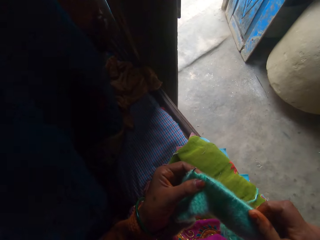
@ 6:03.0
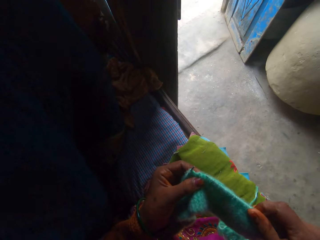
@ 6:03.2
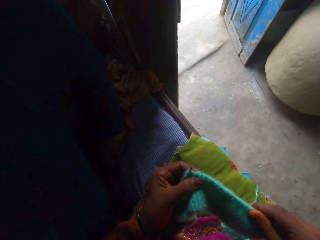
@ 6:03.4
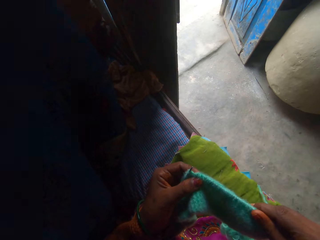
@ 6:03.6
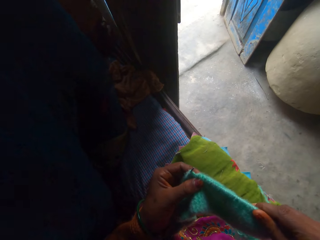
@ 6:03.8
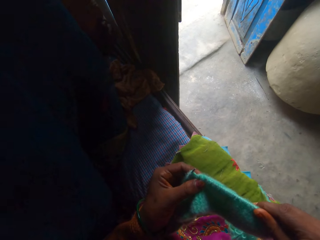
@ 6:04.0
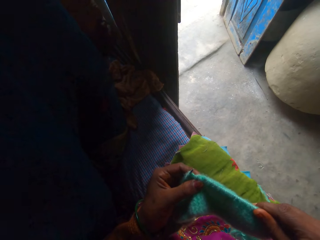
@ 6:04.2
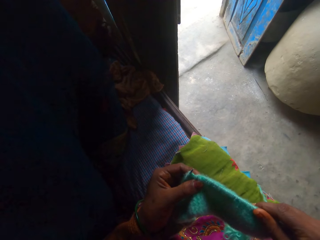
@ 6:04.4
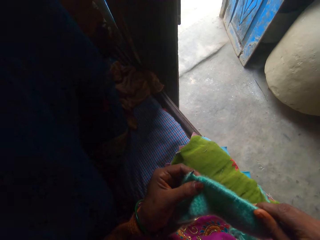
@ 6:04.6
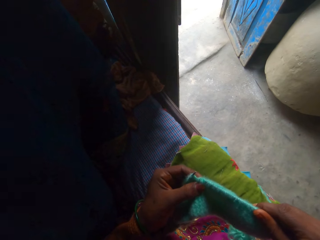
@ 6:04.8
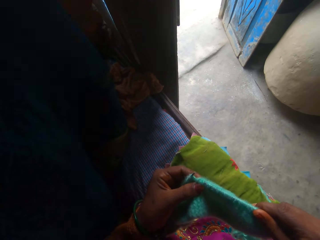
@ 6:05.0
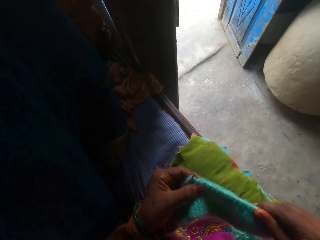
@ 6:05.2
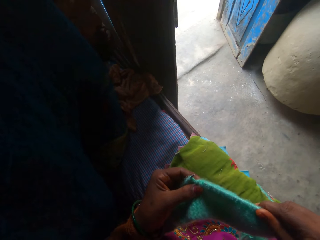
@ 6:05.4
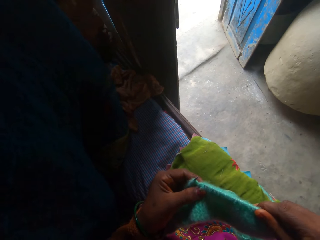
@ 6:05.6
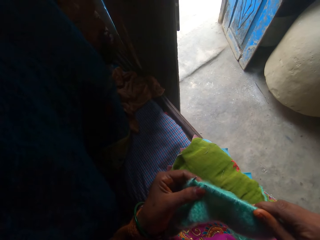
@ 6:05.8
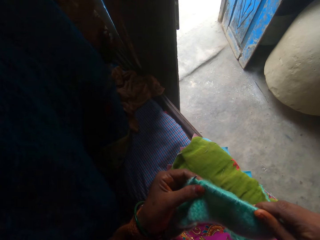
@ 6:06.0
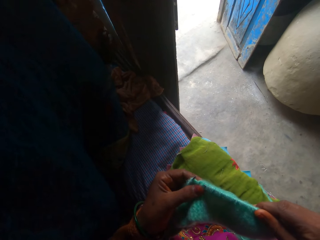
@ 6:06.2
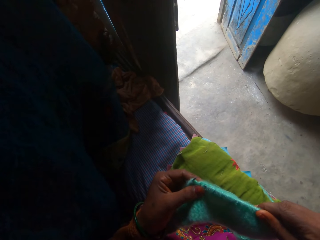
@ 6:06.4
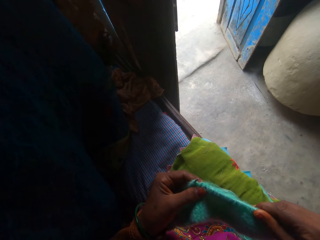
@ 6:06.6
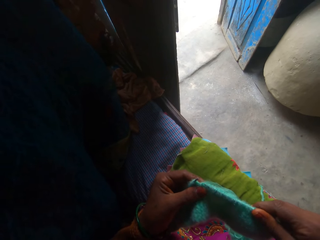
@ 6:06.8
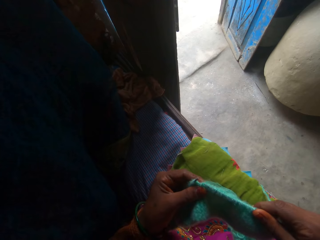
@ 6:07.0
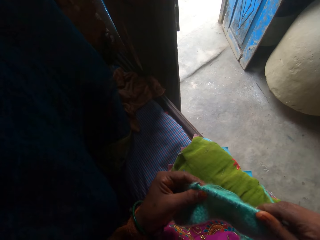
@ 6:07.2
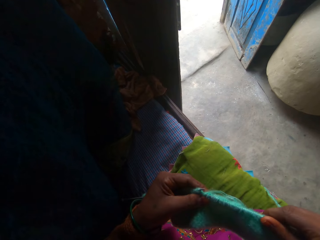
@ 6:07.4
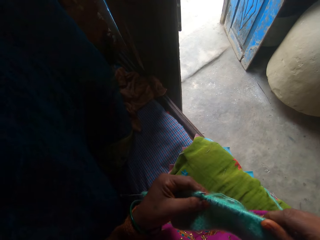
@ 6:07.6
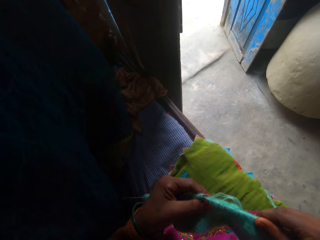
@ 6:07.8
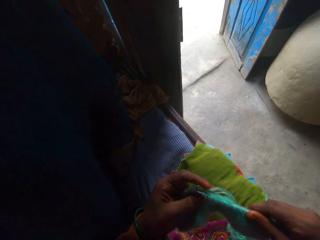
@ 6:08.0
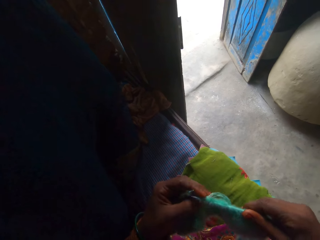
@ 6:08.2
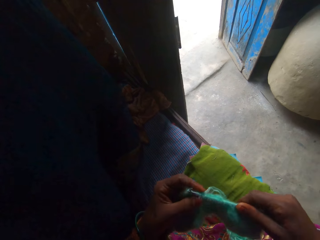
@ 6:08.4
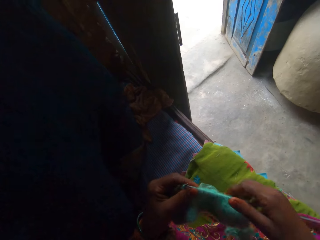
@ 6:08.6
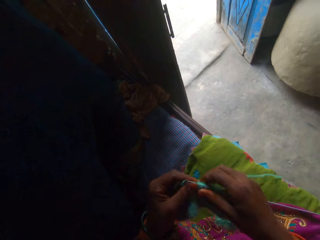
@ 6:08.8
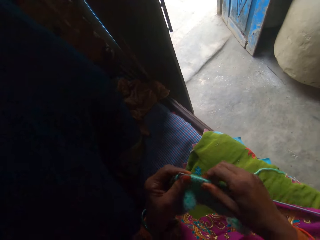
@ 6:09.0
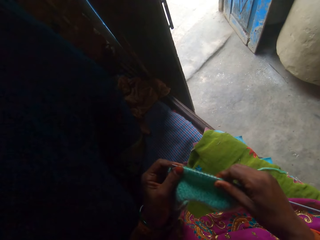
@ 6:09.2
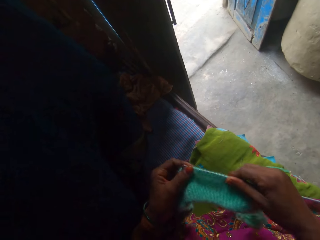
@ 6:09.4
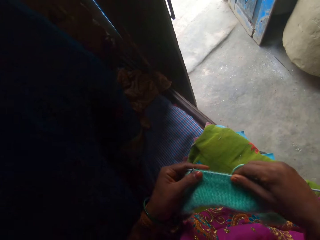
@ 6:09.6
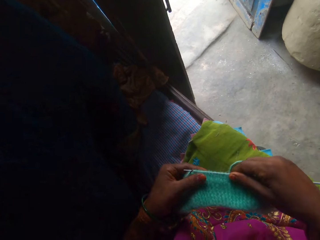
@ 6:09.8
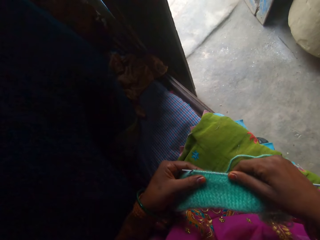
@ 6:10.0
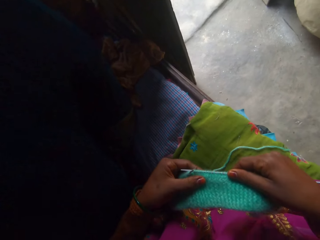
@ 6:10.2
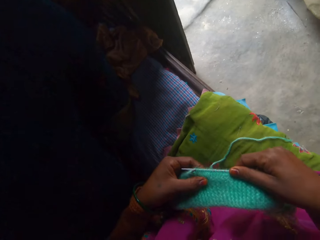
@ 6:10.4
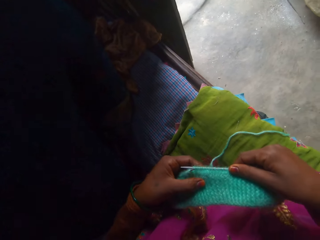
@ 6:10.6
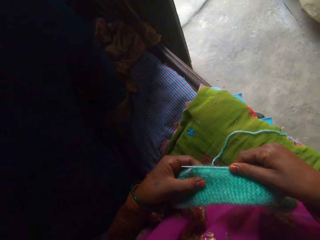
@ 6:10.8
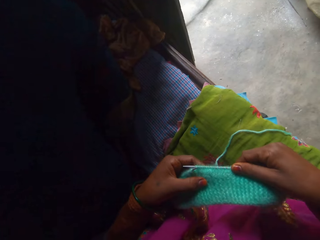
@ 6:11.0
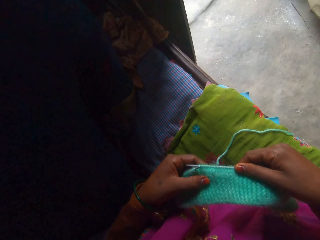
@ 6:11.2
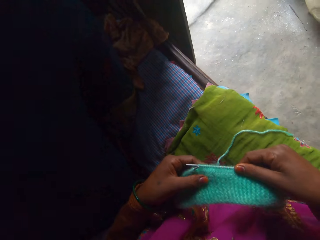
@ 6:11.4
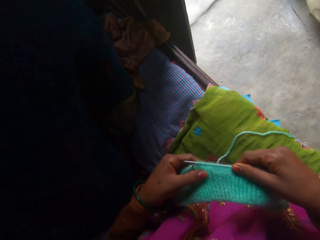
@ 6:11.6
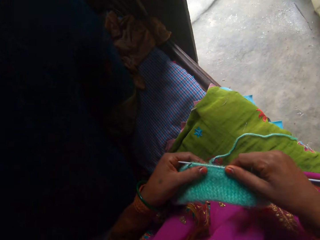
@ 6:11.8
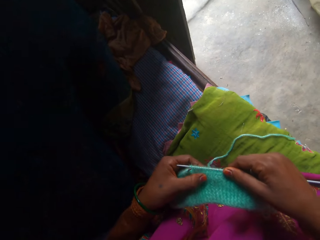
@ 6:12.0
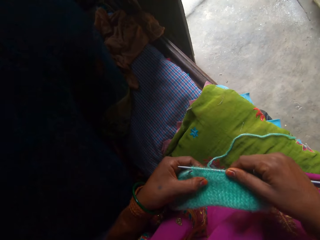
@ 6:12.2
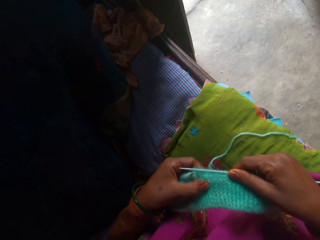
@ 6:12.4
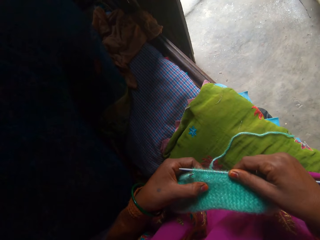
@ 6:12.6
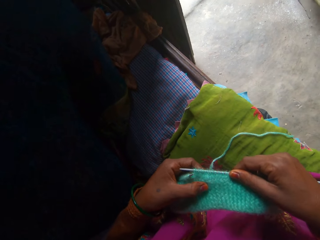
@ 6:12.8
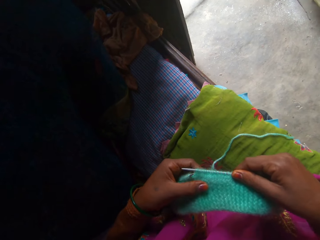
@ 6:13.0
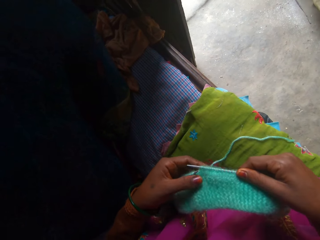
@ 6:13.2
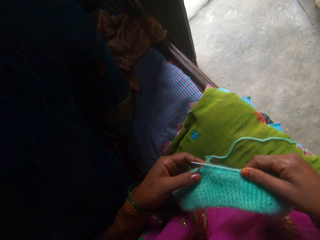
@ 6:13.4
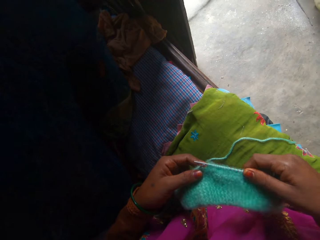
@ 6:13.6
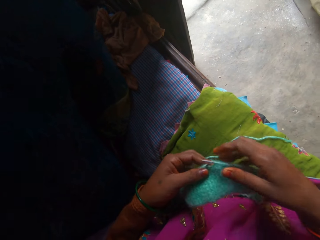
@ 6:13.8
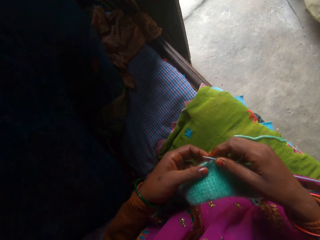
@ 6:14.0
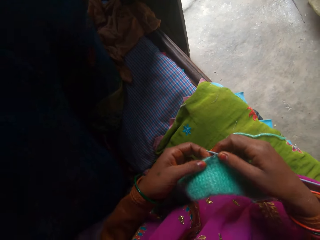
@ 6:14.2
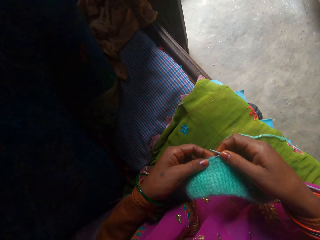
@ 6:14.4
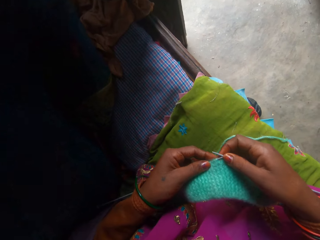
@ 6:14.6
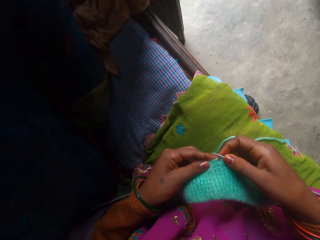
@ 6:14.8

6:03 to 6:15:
The camera wearer adjusts the knitting needle. They knit the fabric using the knitting needle. They adjust the fabric.

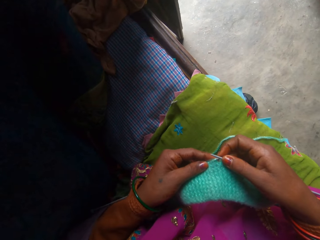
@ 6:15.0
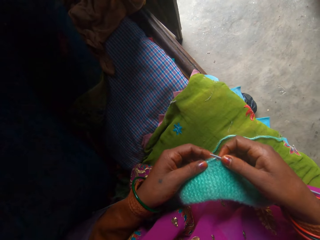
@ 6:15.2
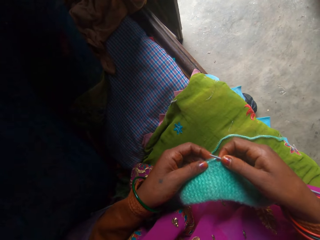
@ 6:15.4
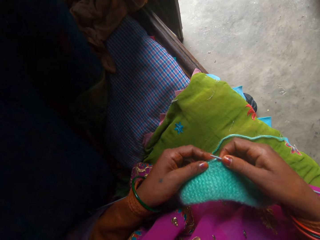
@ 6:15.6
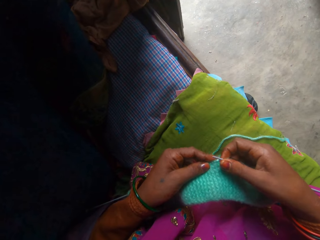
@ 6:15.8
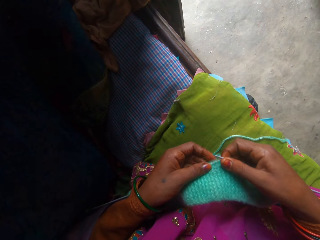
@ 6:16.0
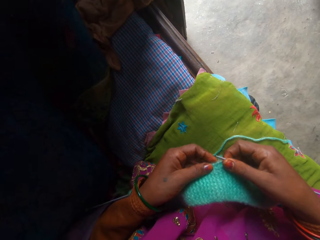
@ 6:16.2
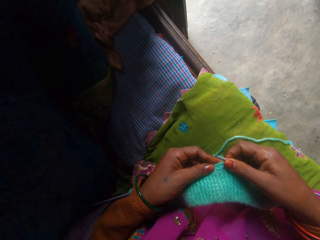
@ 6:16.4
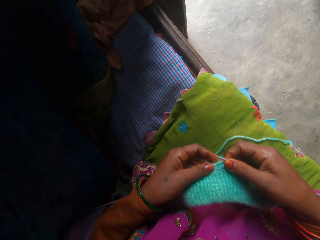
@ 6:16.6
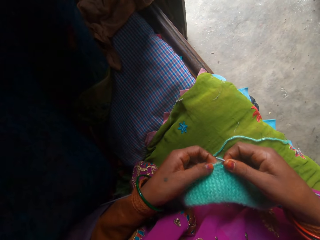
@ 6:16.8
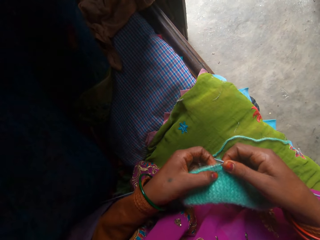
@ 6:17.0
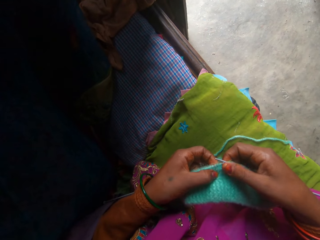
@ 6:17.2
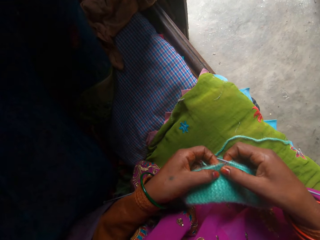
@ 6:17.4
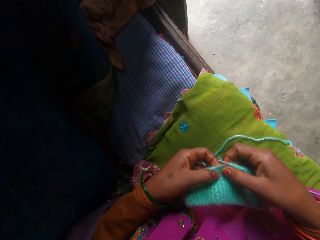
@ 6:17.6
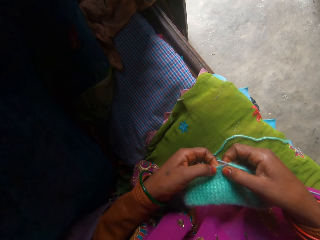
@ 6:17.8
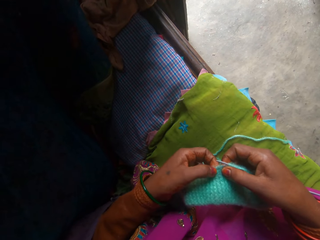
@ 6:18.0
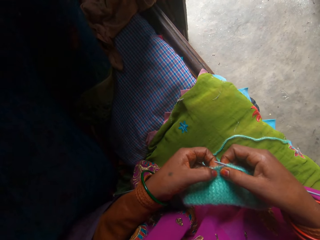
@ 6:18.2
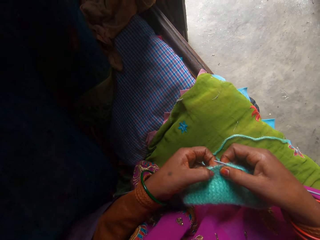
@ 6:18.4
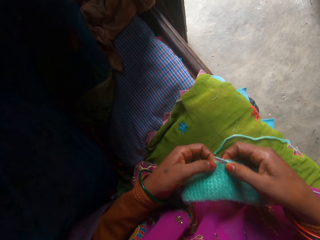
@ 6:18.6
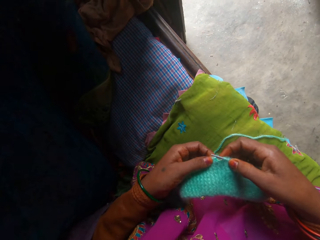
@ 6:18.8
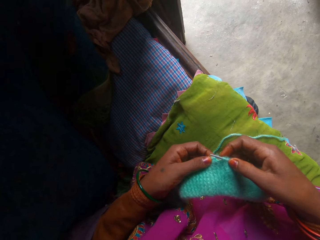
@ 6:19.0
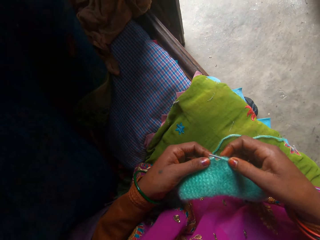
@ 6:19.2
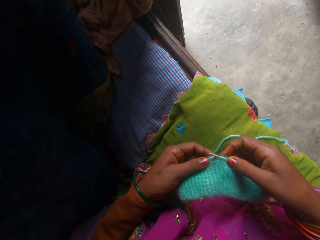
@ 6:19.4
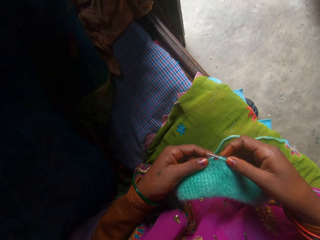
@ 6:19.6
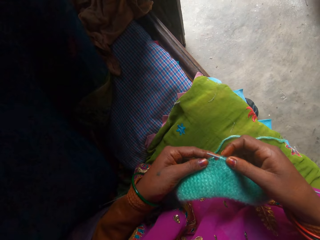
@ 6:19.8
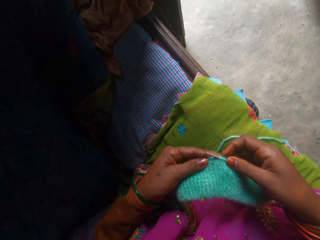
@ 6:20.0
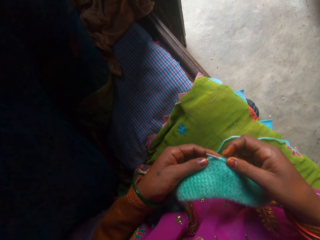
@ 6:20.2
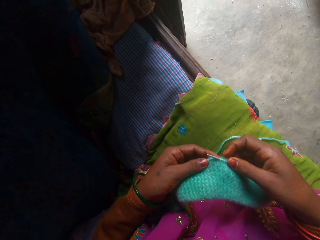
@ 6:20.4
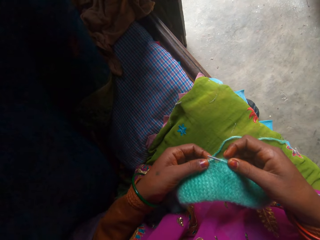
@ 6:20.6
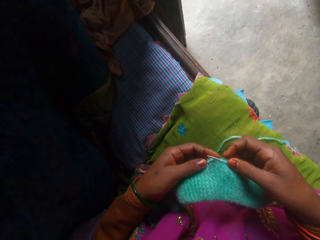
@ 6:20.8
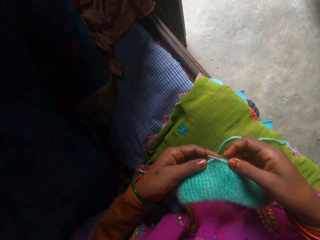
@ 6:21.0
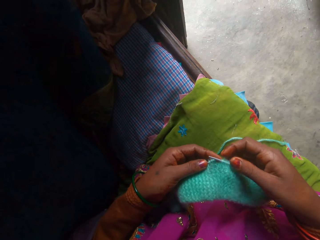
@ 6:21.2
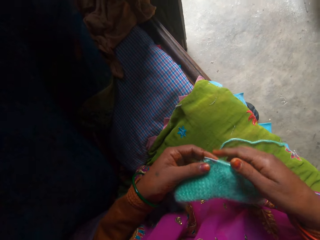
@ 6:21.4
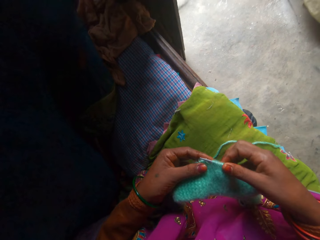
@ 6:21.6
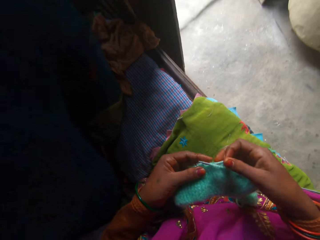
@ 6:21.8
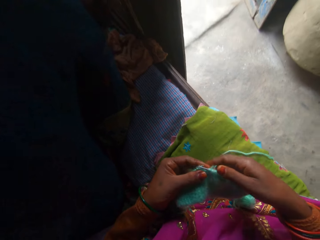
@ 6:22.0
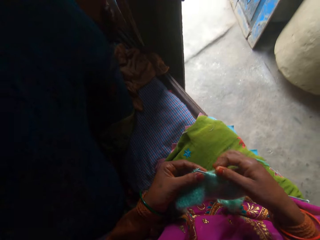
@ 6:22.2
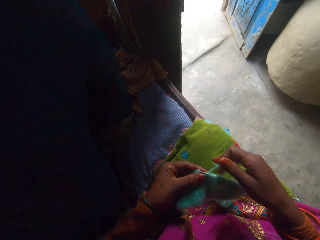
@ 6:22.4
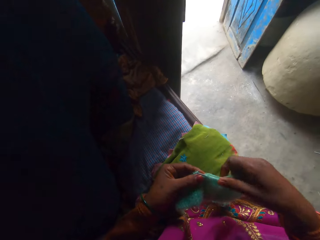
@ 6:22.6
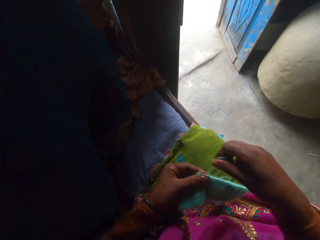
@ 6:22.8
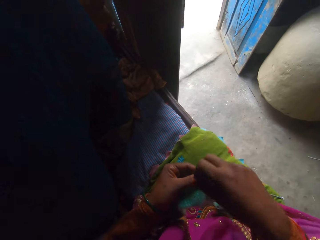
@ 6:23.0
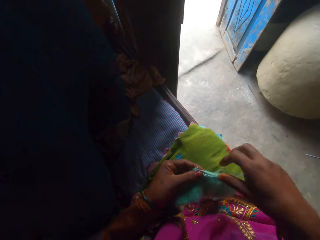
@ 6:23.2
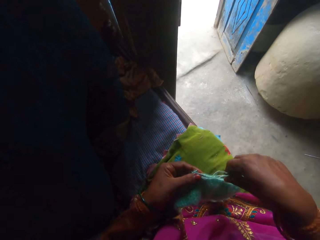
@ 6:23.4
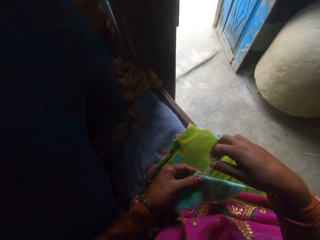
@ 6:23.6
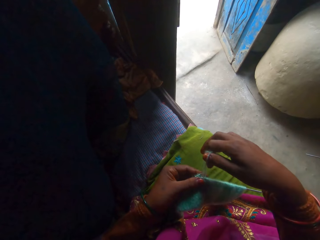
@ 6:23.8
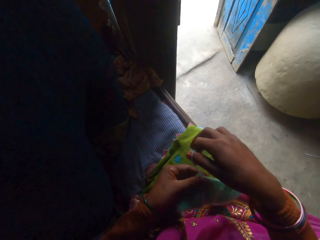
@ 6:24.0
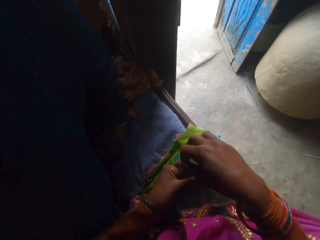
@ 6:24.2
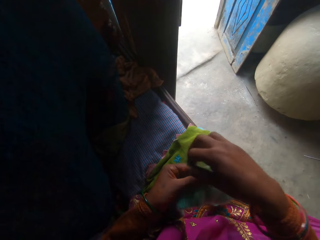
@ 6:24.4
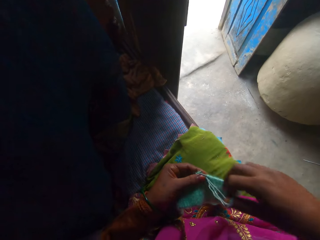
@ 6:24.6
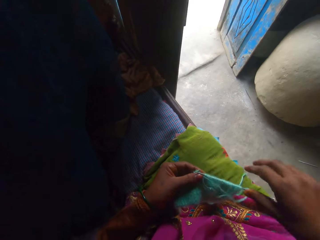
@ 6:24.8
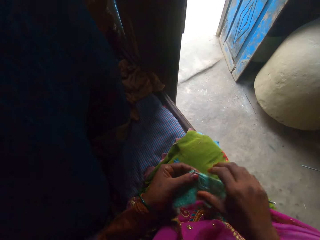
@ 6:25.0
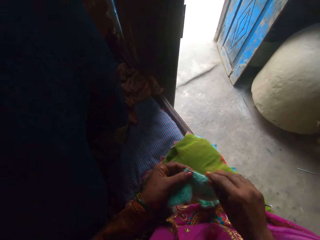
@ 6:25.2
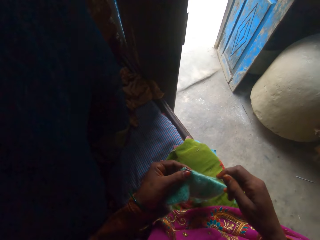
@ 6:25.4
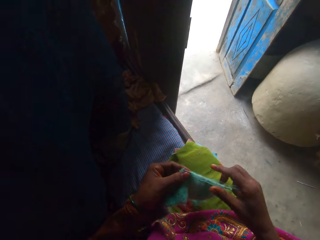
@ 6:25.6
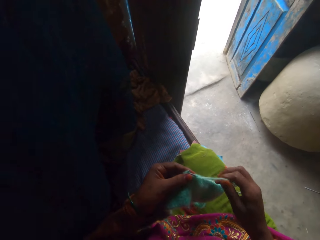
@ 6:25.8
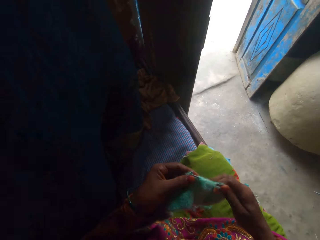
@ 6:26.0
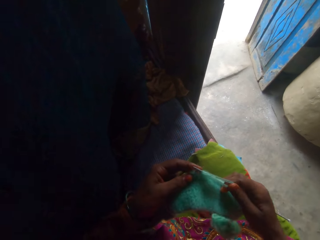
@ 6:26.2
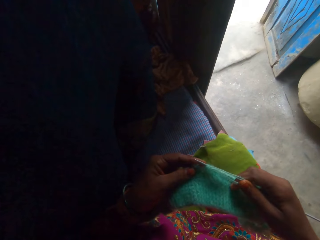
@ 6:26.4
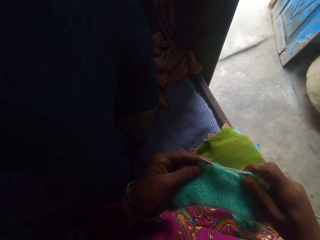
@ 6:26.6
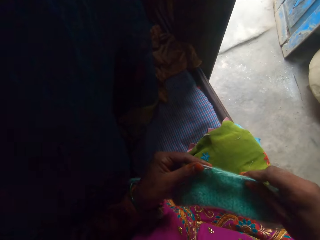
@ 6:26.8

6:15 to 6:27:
The camera wearer adjusts the yarn.
